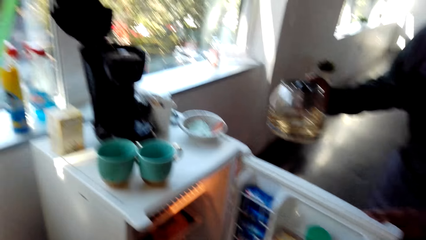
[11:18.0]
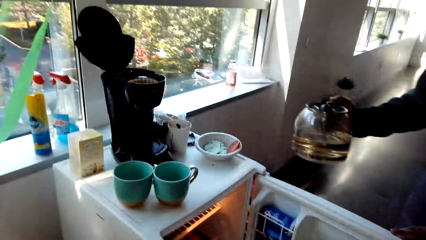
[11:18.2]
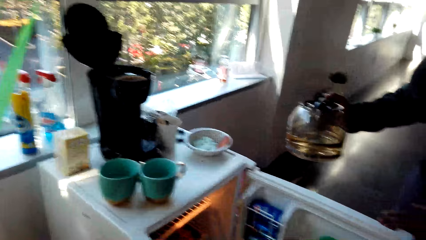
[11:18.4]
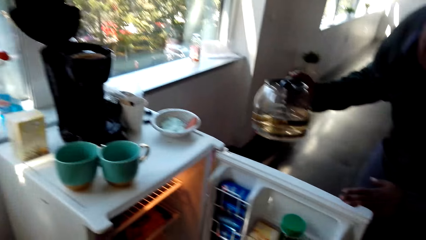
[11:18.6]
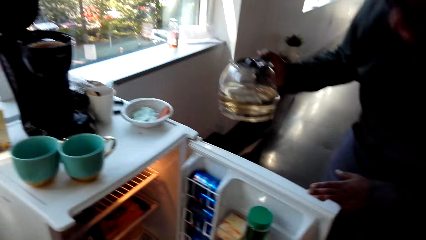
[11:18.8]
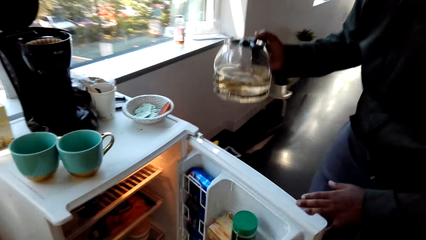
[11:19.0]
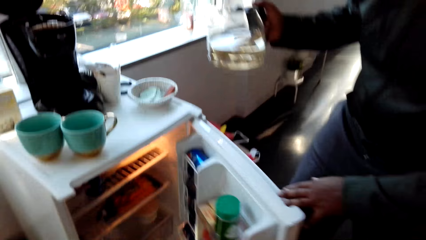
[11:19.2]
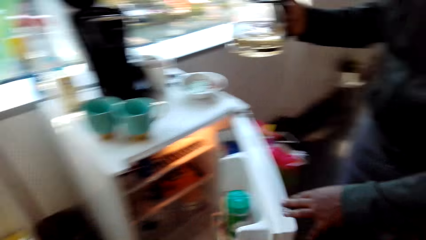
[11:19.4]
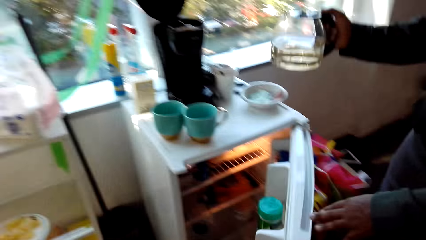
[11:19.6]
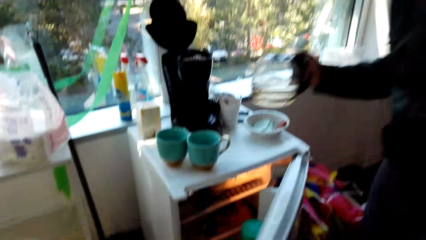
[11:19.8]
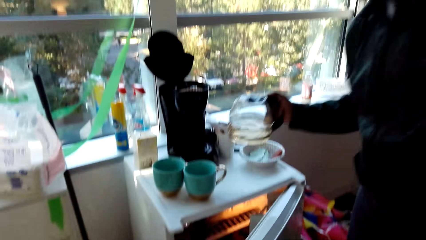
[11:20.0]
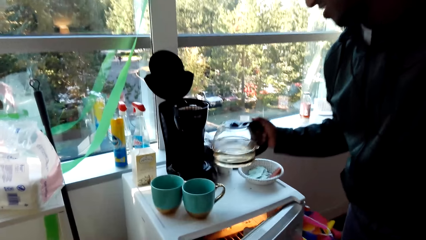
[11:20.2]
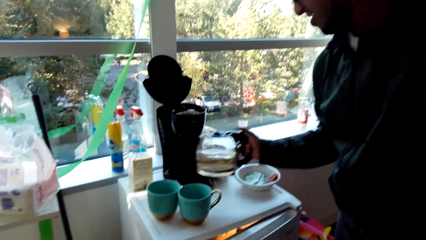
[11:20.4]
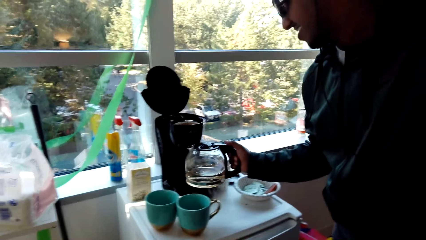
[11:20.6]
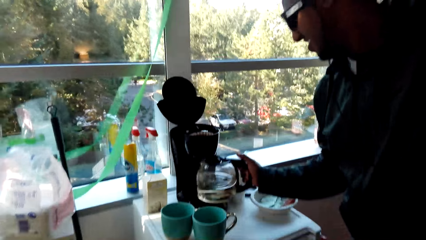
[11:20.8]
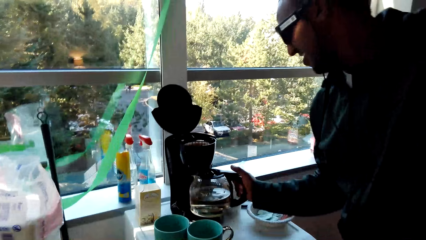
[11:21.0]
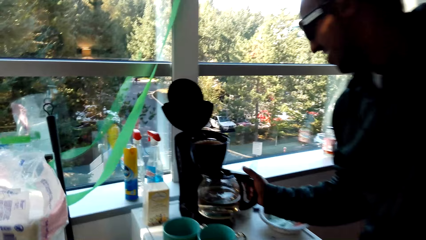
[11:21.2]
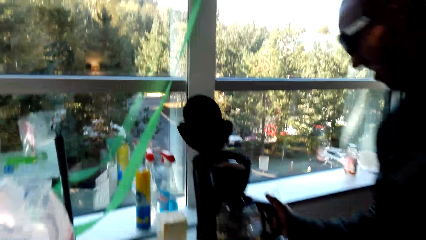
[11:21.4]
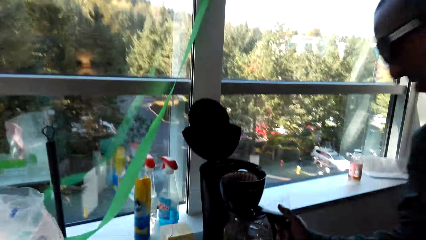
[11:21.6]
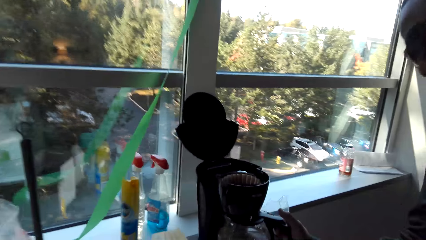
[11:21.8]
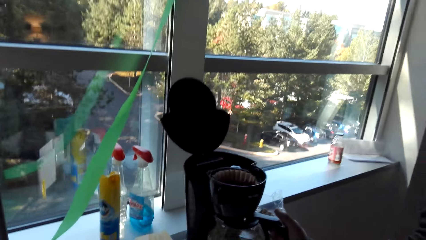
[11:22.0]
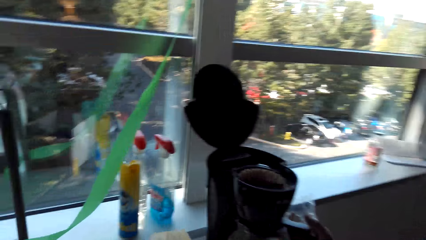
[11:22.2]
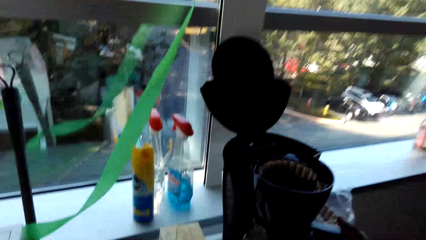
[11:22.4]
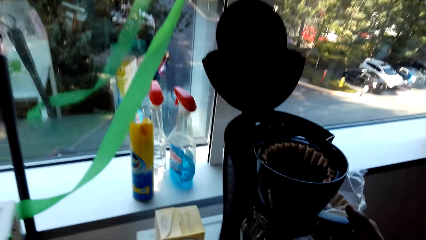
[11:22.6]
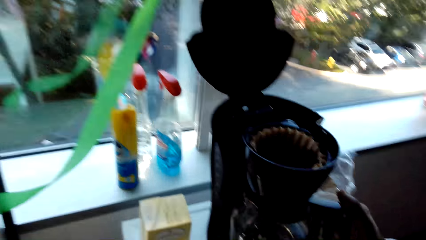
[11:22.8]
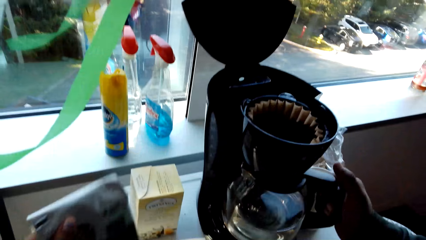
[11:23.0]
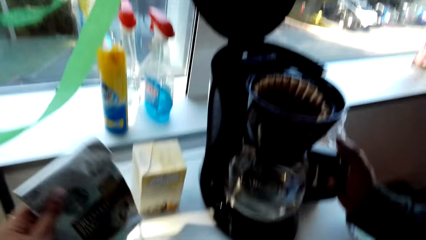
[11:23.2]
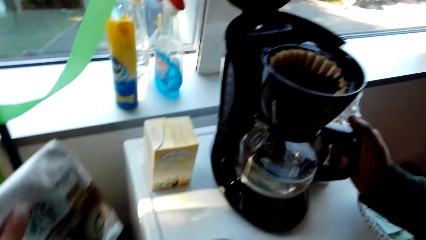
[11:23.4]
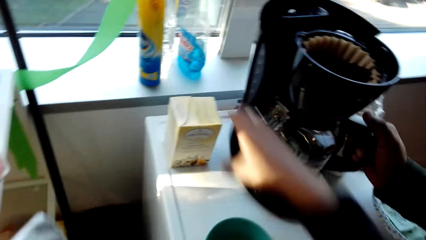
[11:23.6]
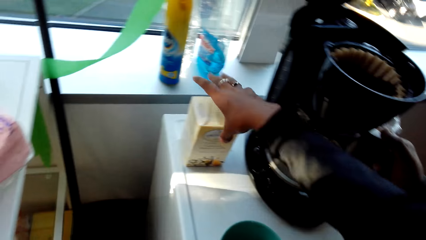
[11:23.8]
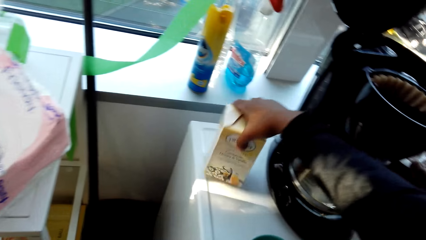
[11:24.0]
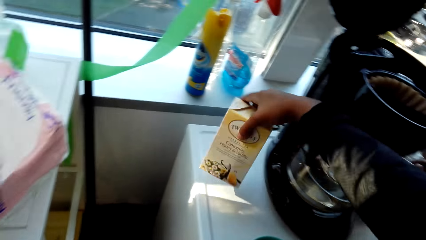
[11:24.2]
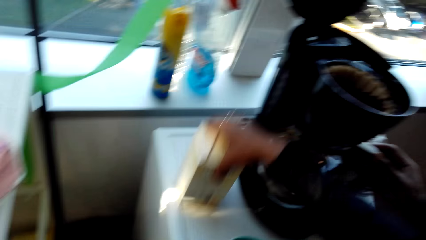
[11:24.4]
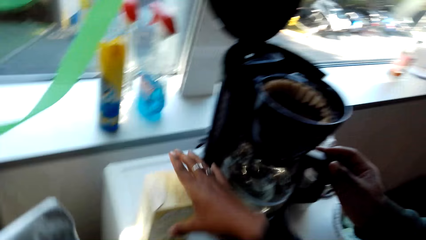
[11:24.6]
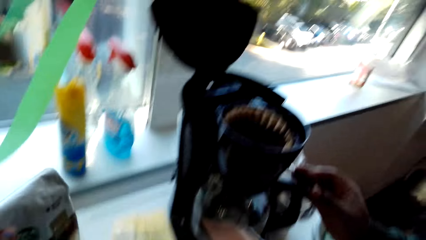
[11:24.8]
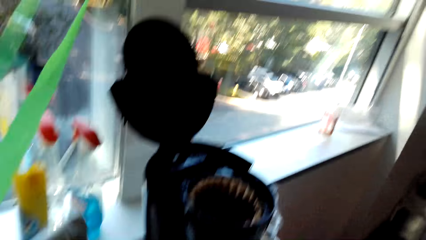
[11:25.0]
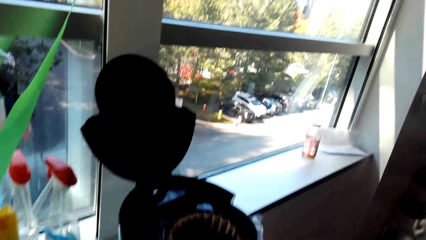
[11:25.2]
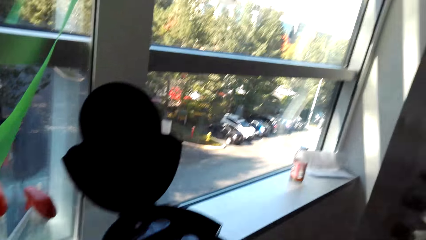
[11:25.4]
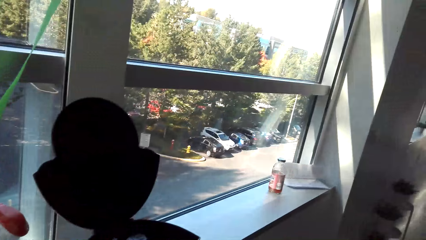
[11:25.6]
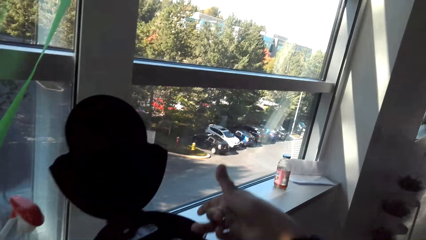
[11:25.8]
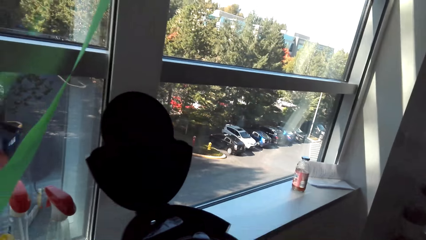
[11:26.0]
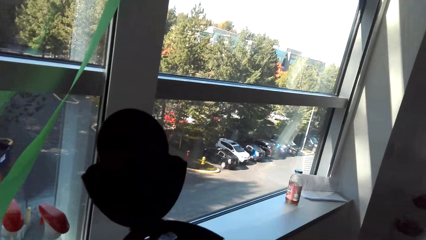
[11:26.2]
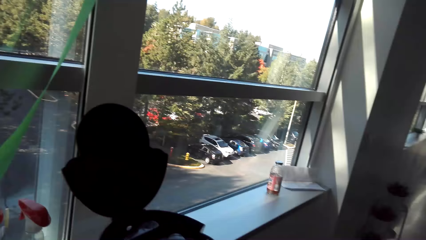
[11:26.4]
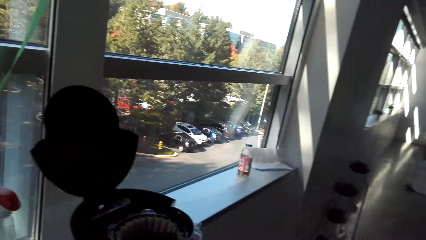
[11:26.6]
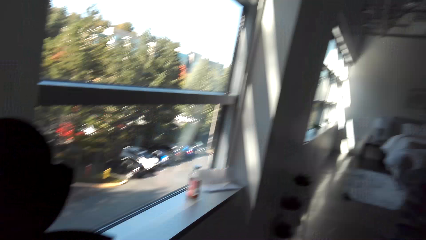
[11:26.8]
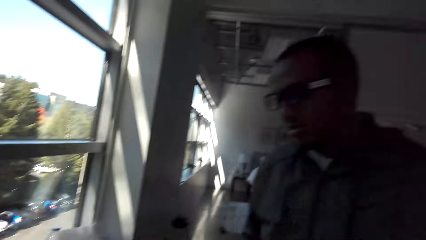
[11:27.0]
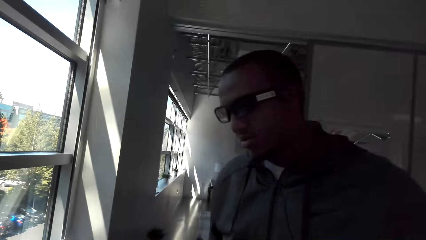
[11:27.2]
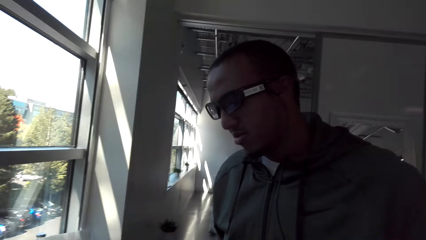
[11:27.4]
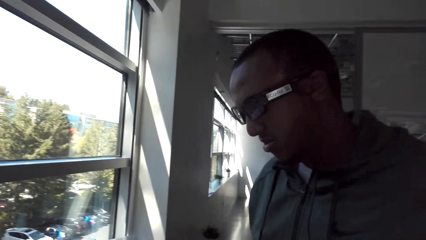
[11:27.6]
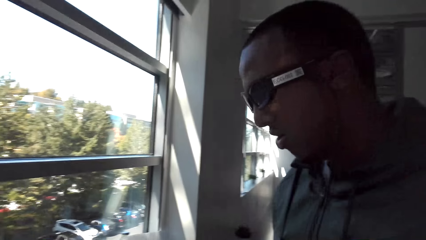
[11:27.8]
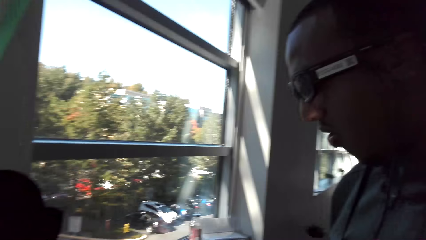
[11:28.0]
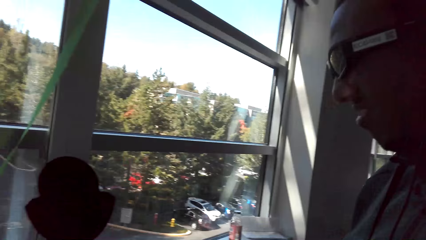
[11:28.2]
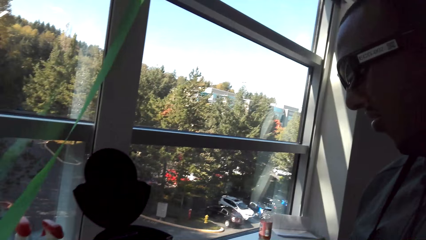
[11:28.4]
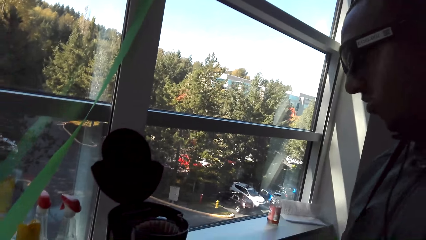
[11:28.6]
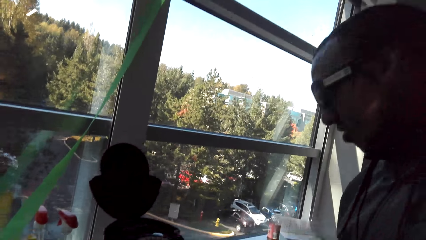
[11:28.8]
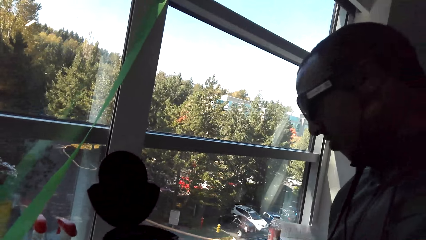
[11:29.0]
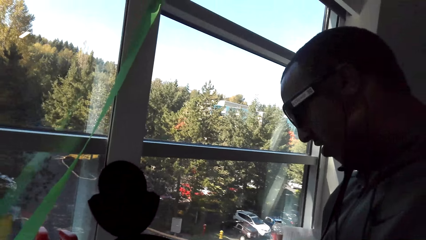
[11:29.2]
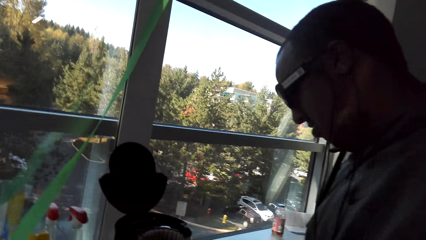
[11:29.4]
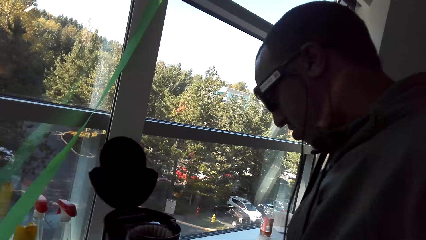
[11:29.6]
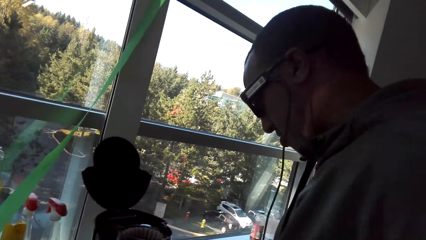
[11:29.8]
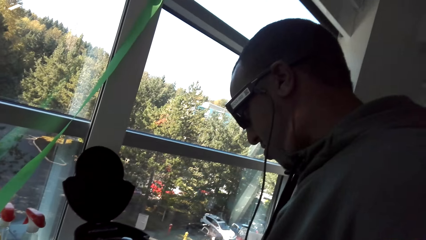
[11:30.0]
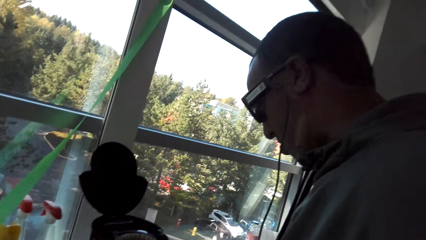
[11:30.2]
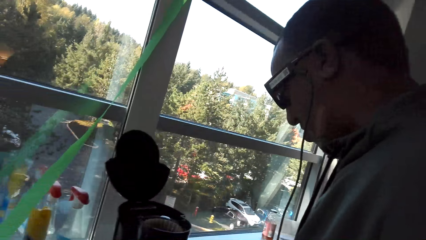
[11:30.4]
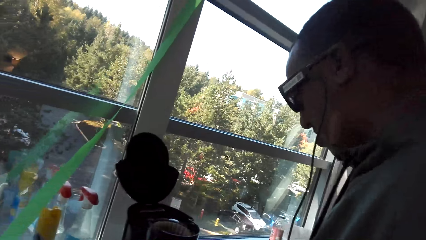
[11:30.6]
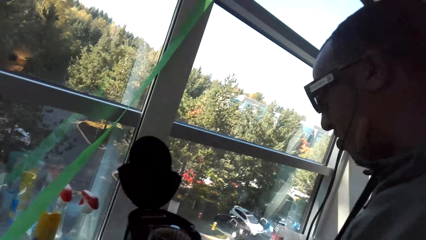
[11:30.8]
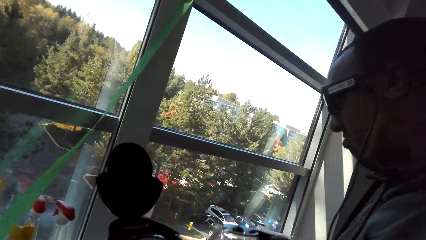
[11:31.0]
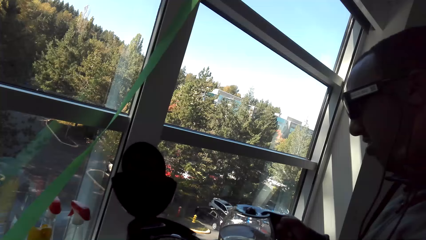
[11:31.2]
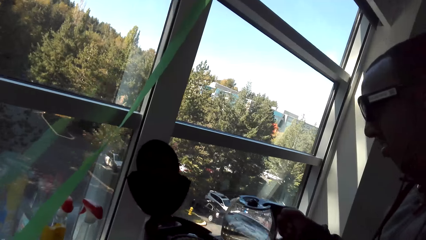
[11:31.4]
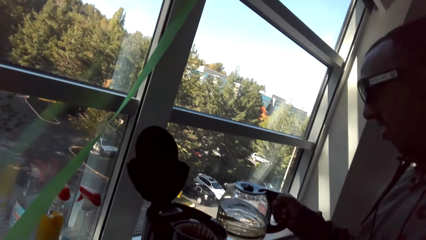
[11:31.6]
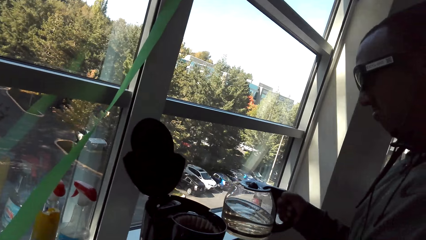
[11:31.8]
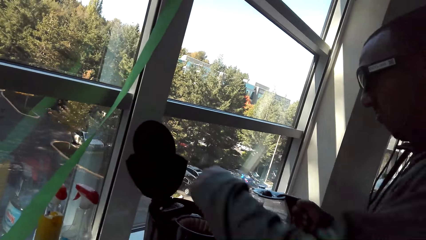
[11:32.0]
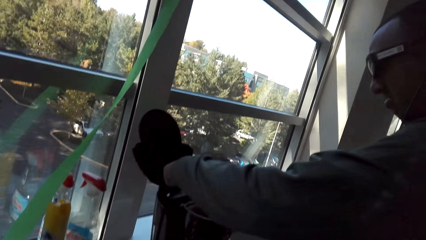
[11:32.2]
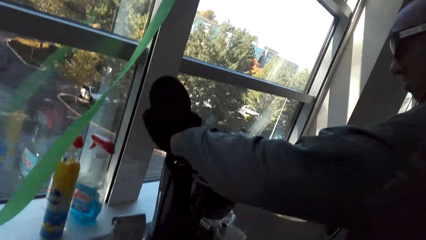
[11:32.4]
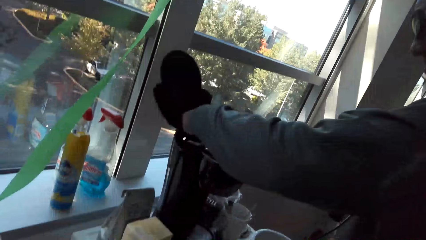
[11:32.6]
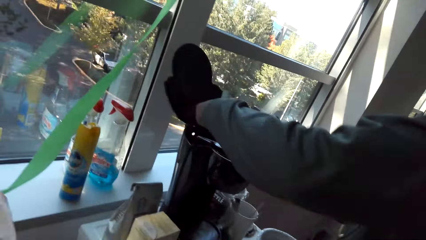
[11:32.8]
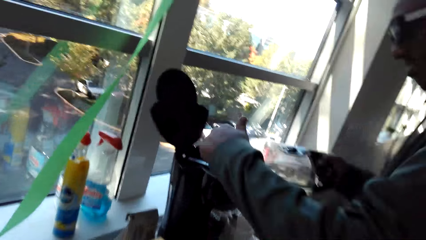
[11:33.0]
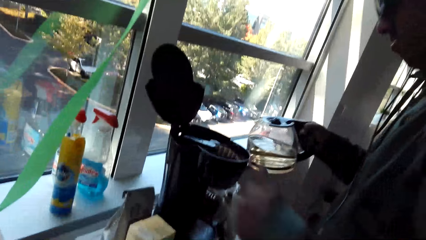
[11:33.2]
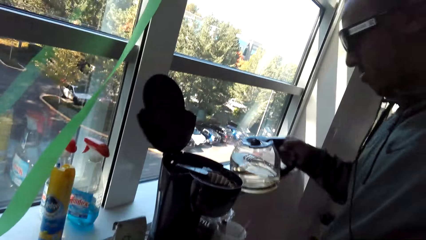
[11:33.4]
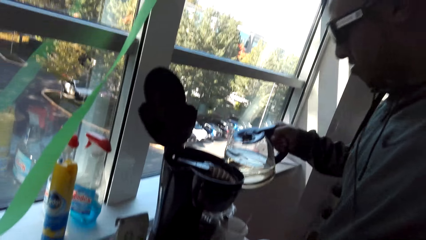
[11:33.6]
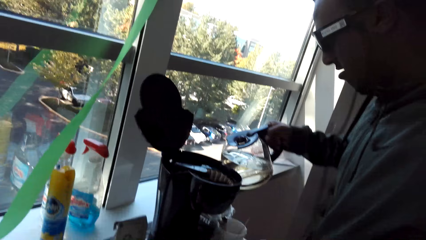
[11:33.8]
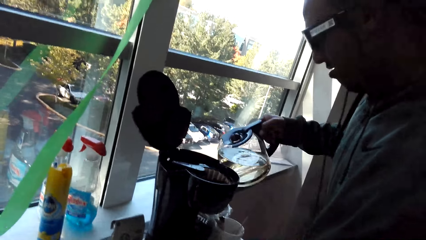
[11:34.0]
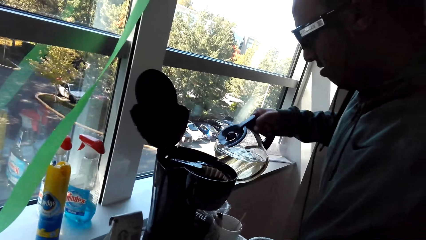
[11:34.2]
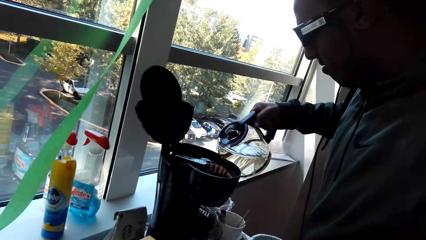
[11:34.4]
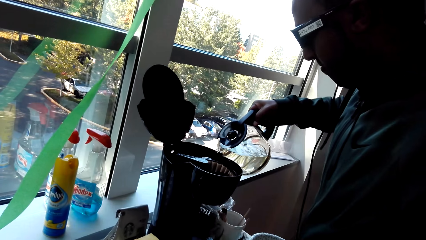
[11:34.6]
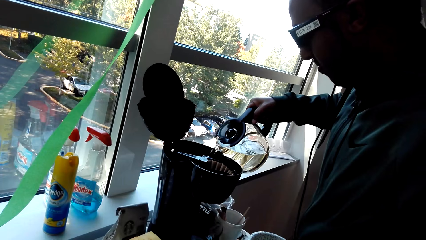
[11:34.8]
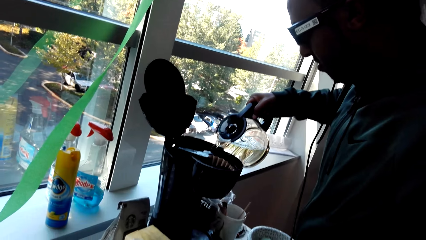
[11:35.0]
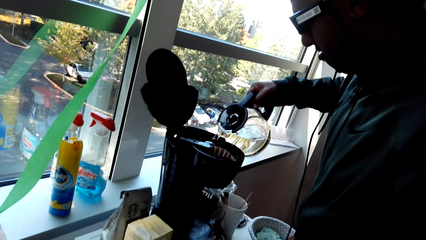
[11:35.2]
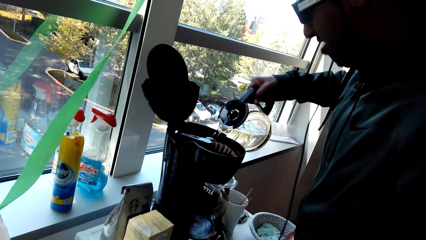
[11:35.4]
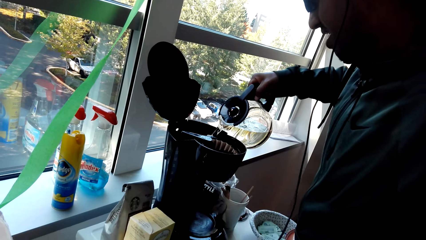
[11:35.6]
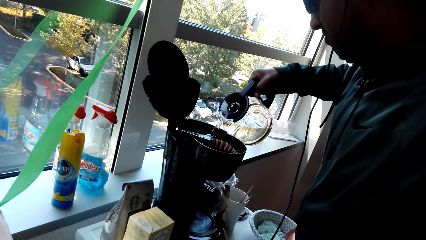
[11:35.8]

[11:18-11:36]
The man checks in the fridge and closes the fridge. The camera wearer places the jug in the coffee maker. They converse with the man. The man returns the jar in the coffee maker. The camera wearer moves something on the fridge. They pick something. They converse with the man. They pick up the jug. The man makes coffee. The camera wearer converses with the man. The man touches something and pours water in the coffee maker.
